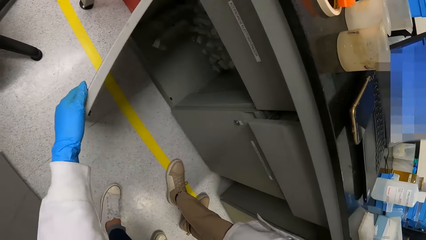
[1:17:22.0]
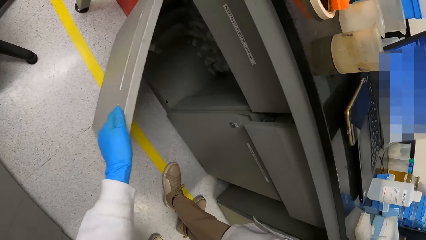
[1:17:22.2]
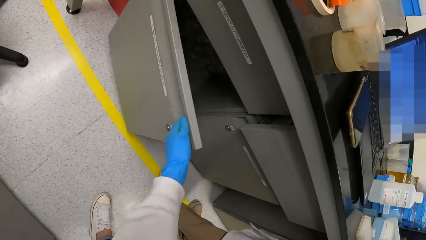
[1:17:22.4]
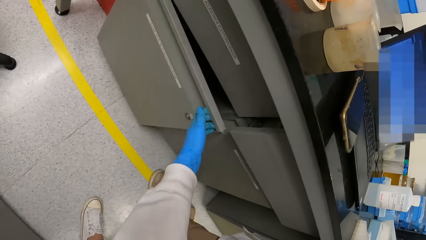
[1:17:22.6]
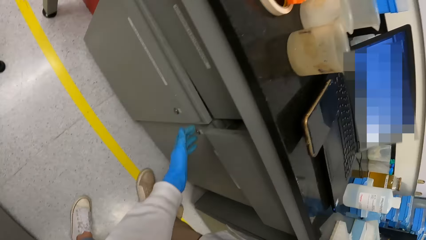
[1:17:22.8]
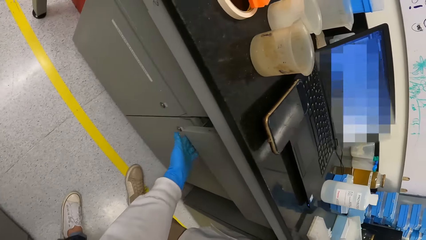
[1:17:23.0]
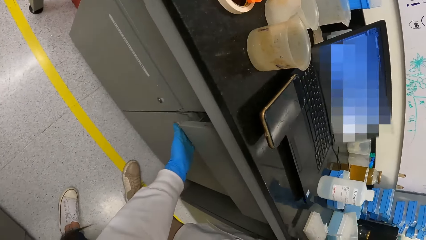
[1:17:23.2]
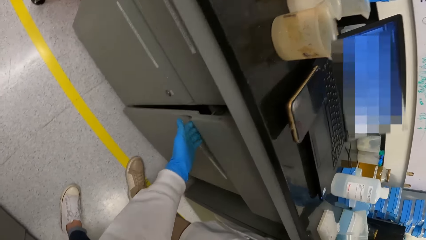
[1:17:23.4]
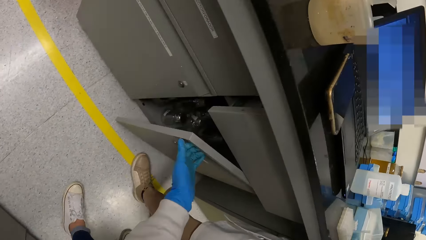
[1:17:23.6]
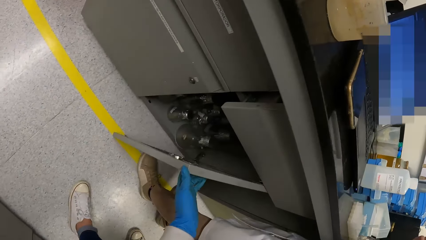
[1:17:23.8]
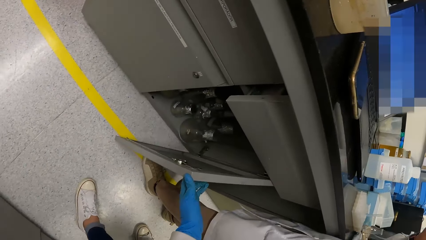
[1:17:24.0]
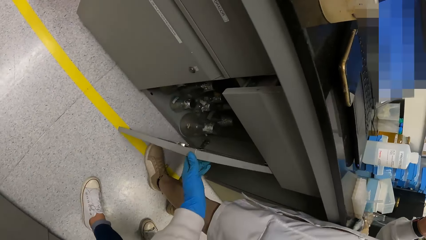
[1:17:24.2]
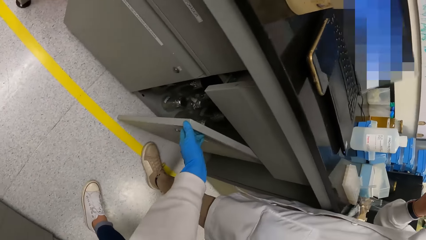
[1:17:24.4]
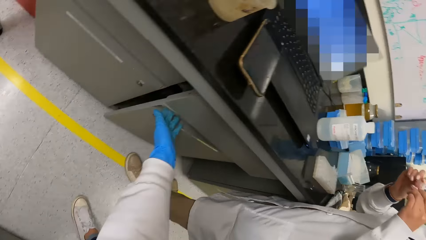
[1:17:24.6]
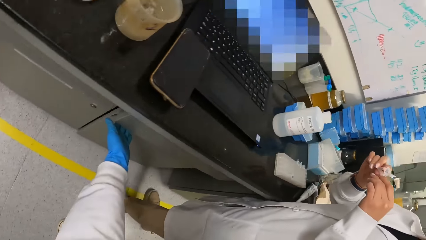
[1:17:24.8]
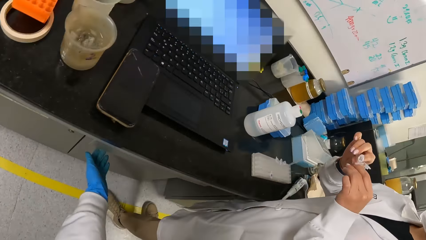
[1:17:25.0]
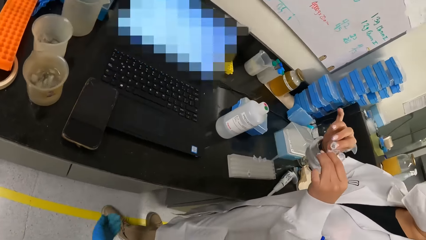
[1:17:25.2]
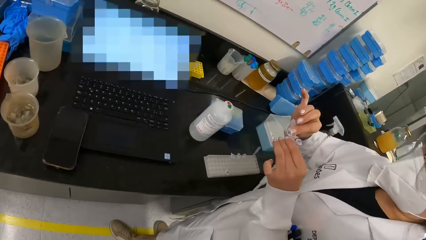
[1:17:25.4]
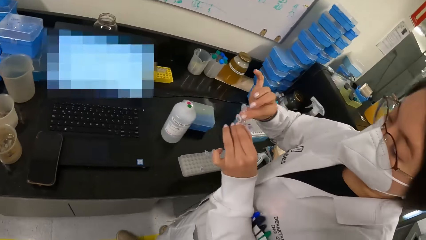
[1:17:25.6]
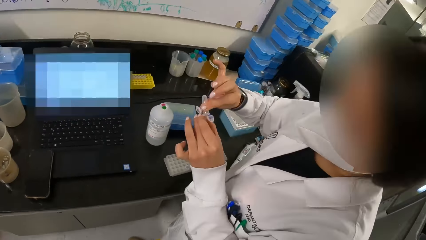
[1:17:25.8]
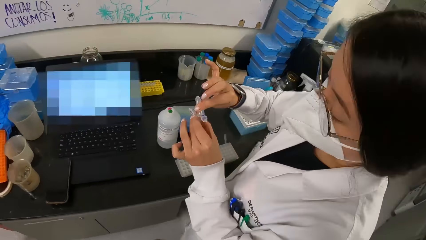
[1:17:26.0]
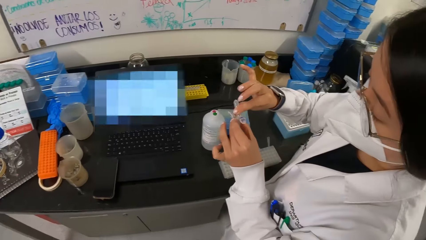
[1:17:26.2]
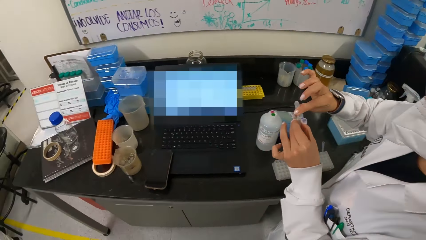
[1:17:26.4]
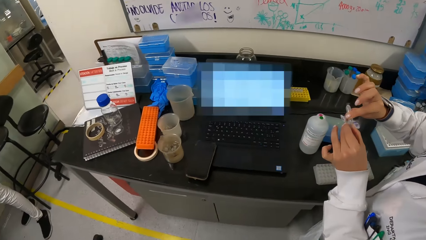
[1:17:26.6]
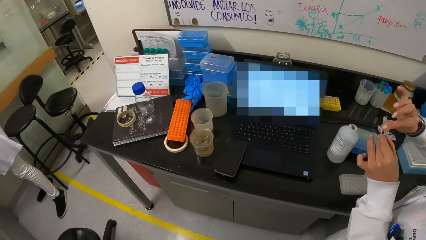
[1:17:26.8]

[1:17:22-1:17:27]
The camera wearer closes the cabinet. They open a cabinet. They close the cabinet. They look around.

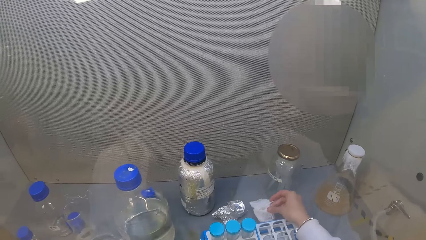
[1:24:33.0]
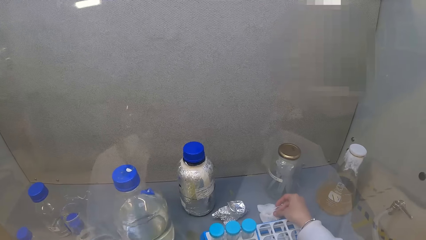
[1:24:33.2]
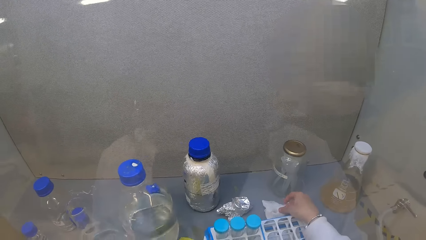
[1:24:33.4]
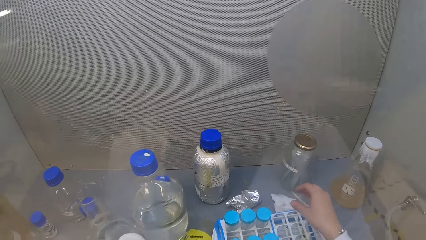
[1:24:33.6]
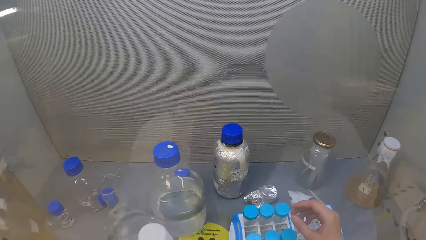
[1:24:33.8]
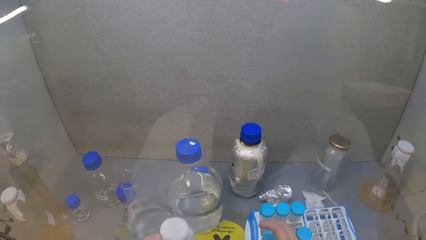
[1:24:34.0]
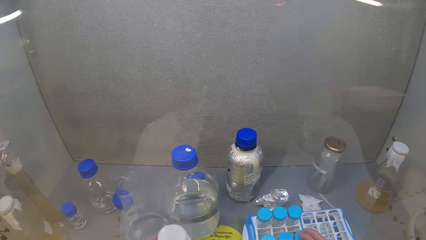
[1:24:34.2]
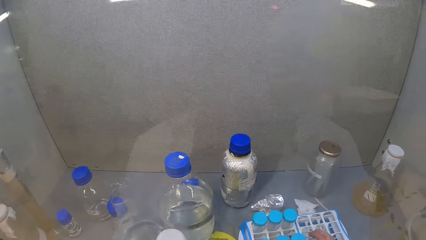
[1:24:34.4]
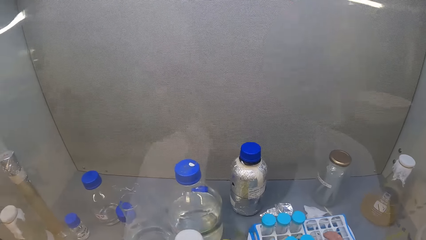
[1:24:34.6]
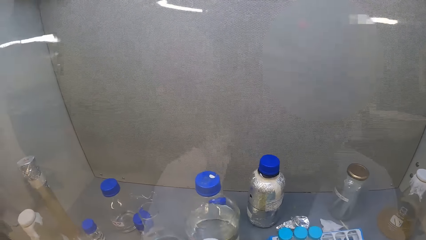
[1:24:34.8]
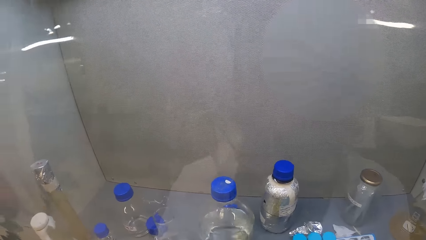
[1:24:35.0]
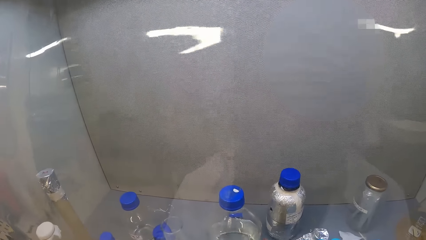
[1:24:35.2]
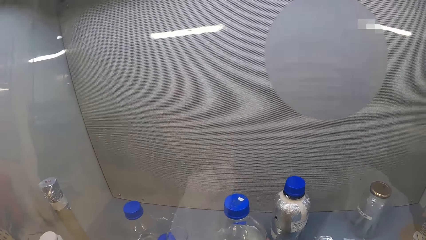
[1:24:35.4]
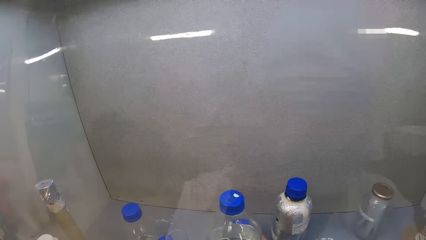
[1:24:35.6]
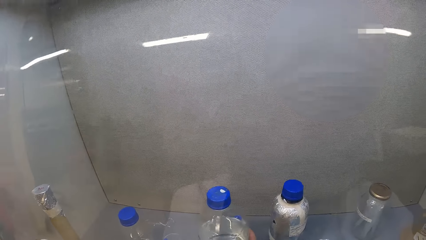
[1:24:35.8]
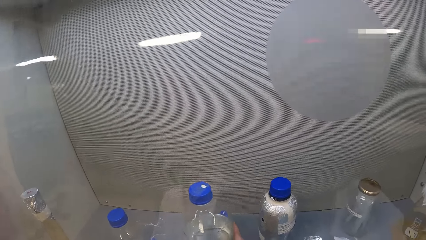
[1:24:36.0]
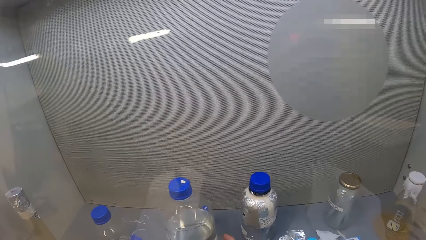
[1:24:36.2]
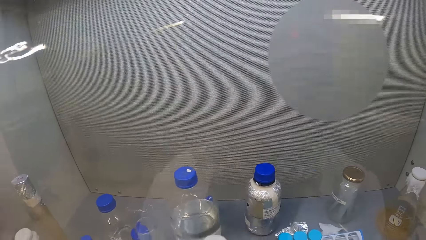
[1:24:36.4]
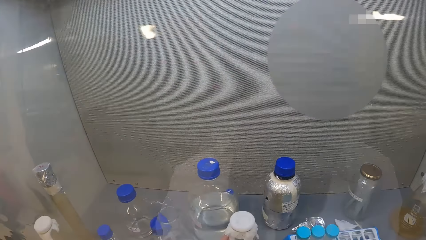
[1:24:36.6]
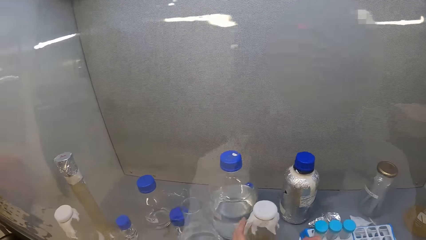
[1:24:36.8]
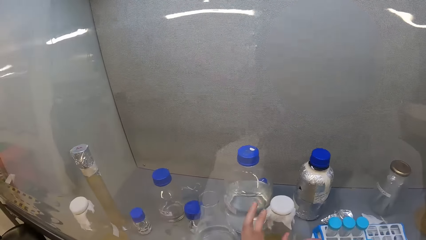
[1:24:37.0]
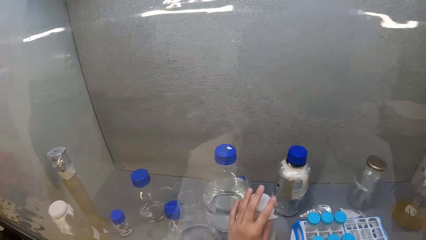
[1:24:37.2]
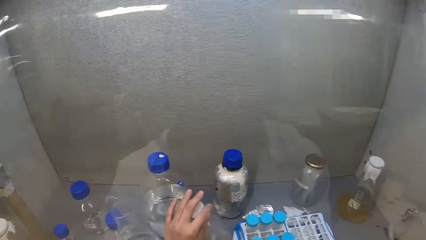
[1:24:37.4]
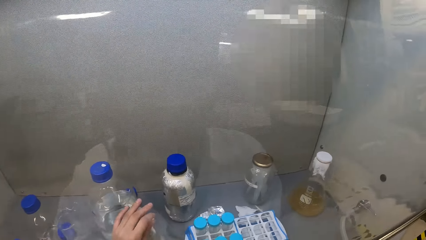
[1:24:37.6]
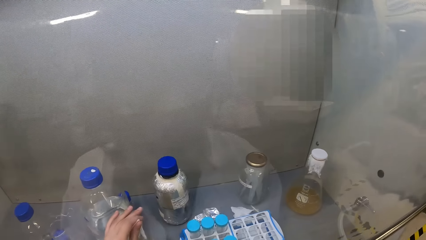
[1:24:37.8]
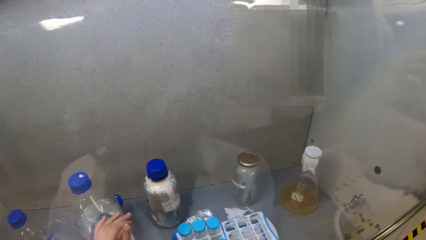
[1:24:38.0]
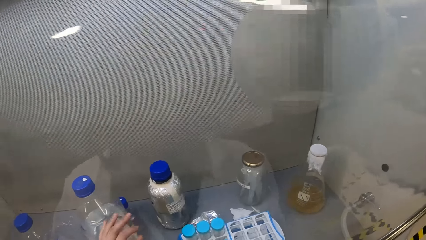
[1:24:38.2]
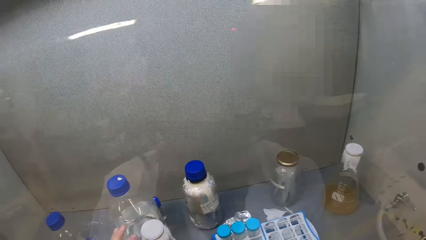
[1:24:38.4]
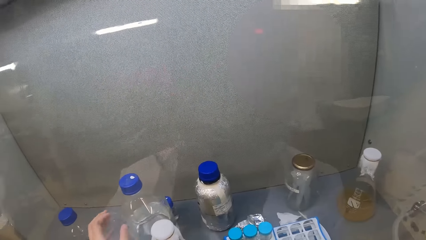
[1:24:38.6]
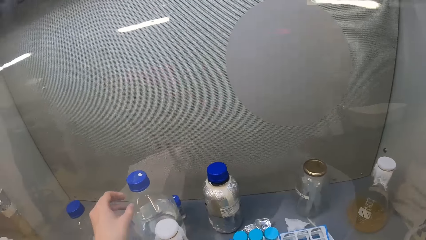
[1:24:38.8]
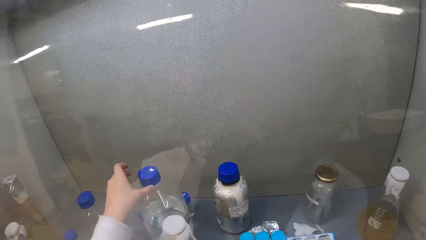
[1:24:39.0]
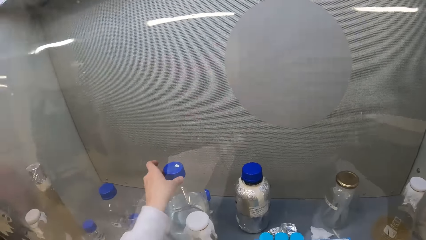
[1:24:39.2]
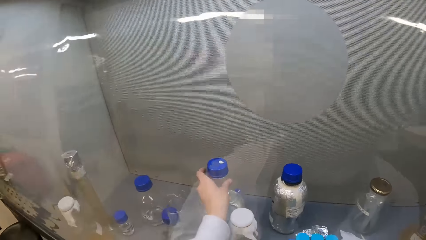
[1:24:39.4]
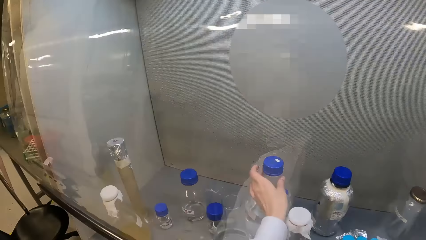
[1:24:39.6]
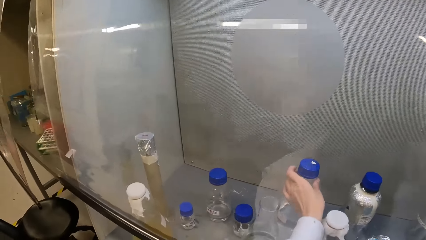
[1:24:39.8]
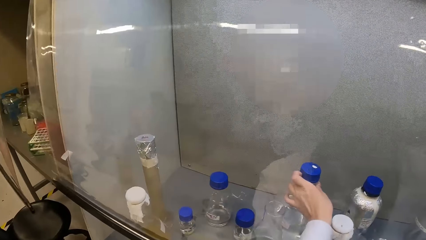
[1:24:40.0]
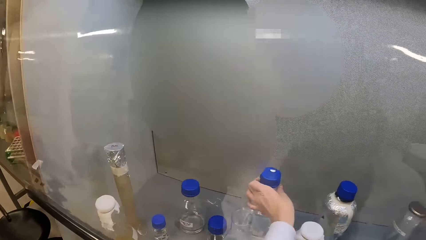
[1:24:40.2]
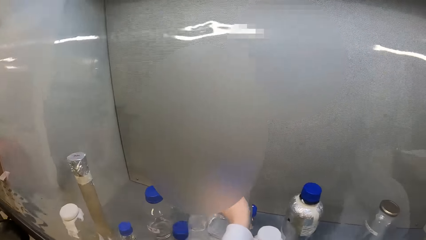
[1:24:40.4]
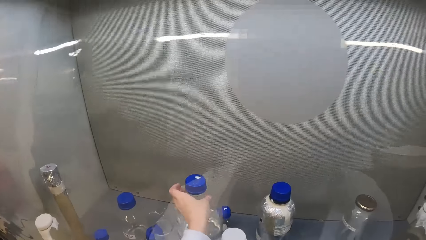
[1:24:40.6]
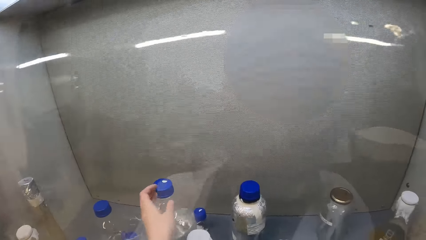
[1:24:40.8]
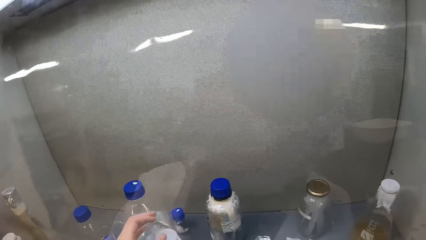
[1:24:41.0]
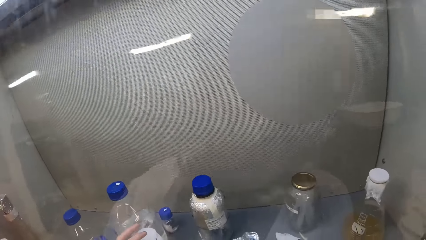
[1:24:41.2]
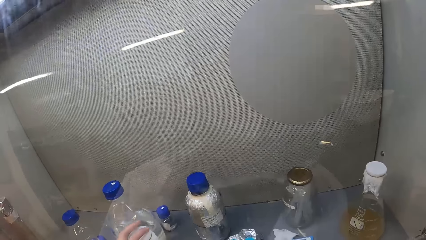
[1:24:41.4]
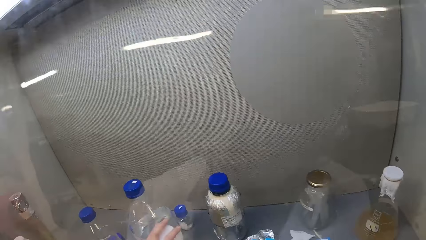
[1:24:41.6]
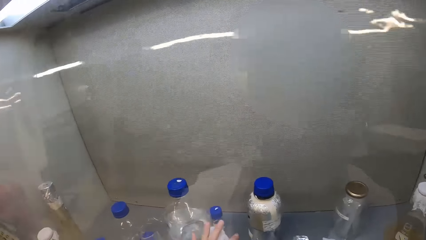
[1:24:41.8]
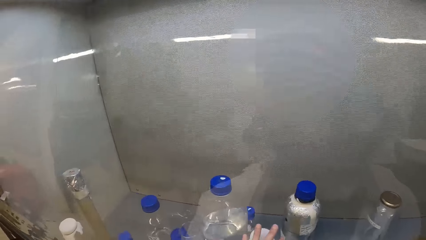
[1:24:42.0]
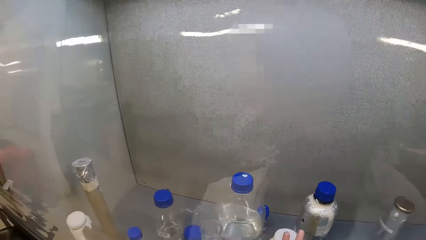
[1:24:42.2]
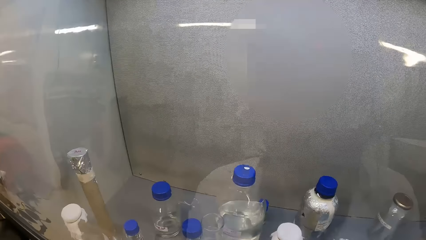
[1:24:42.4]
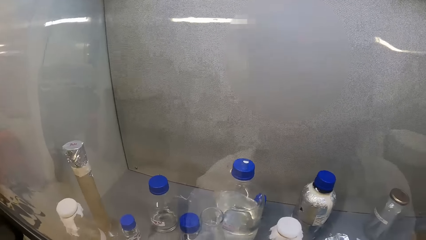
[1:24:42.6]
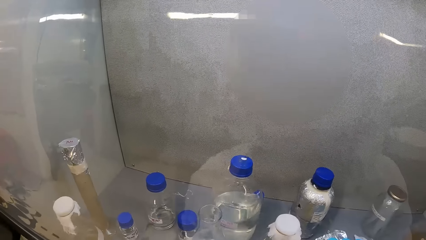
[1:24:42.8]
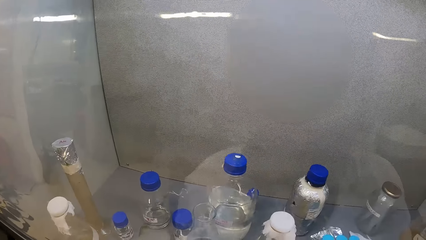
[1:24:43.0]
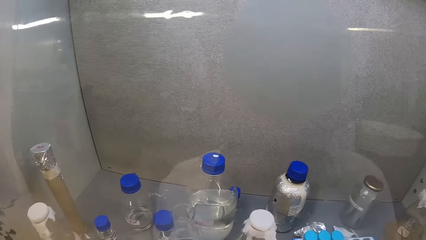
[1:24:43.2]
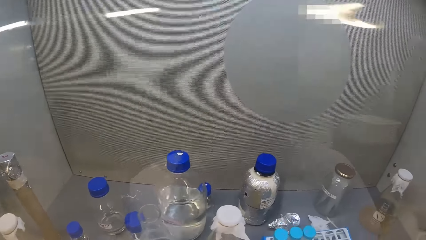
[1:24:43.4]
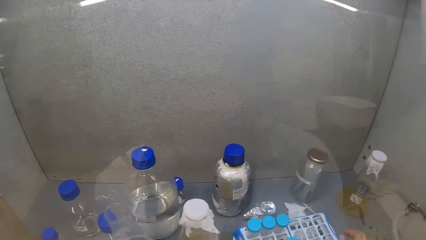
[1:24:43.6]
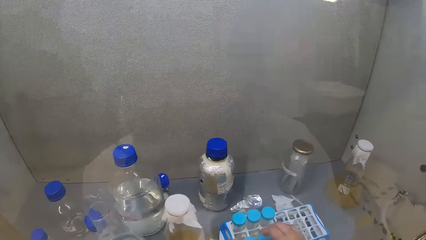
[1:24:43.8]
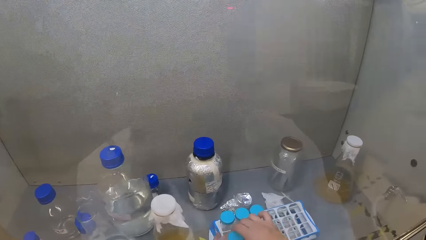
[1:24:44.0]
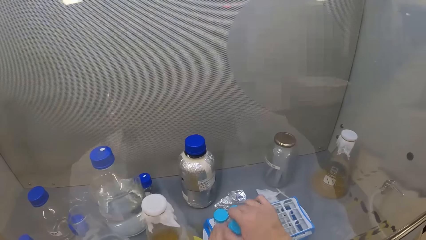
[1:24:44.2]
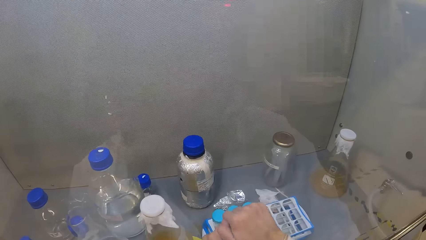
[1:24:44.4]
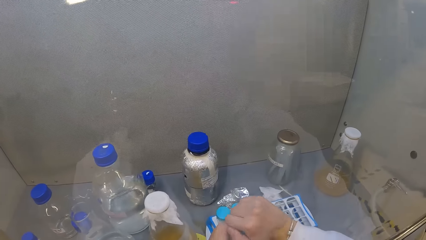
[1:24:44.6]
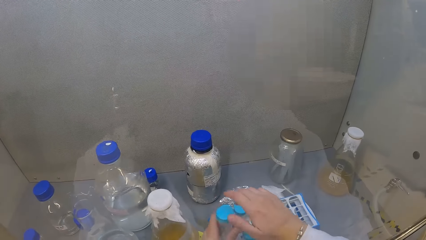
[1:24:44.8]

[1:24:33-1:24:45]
The camera wearer moves the test tube rack in the glass wall cabinet or fridge. She moves the bottle or flask in the glass wall cabinet. She holds something with her left hand. She moves a container in the fridge. She holds the bottle in the glass wall cabinet. She moves the flask in the fridge. She looks around. She picks up the test tube in the test tube rack. She loosens the test tube lid.
